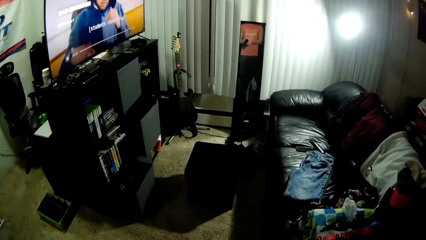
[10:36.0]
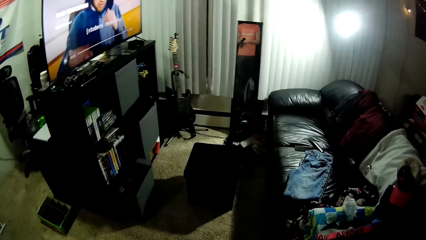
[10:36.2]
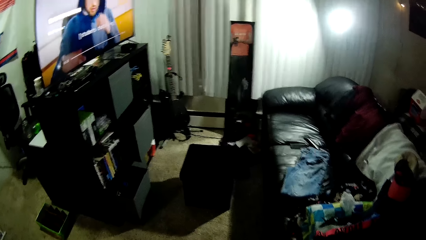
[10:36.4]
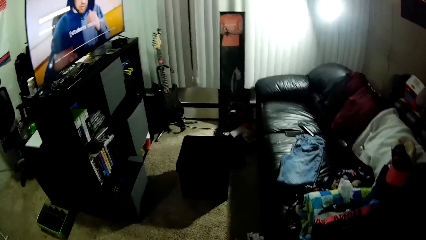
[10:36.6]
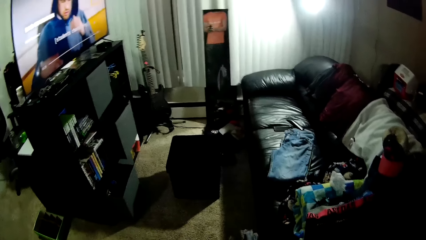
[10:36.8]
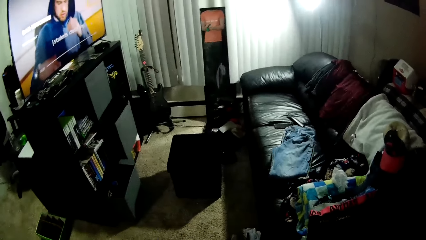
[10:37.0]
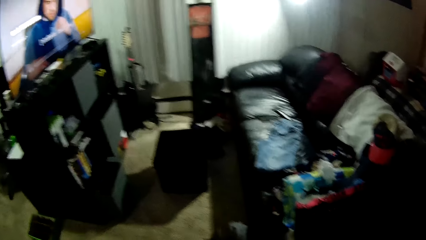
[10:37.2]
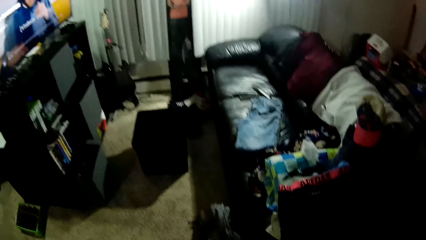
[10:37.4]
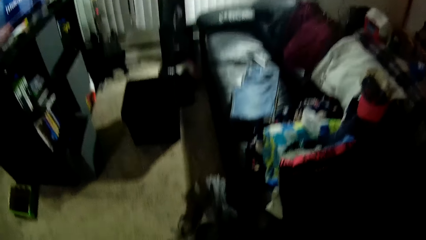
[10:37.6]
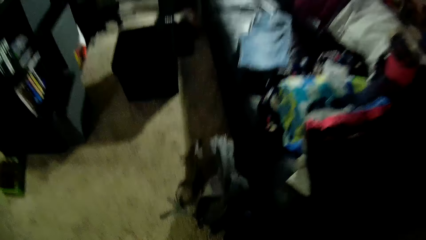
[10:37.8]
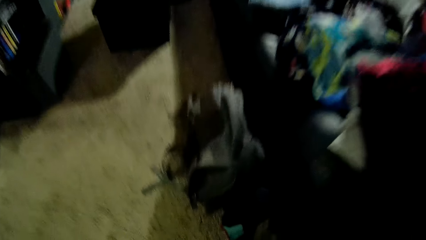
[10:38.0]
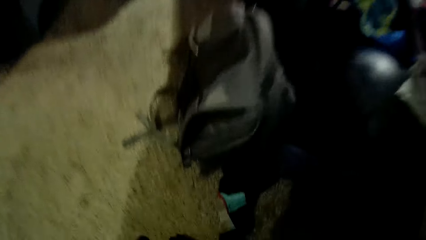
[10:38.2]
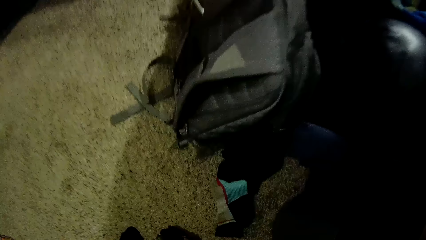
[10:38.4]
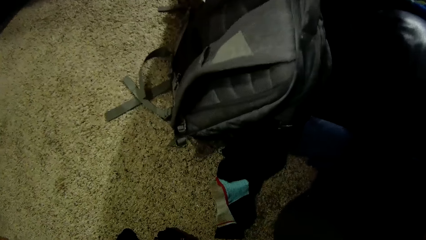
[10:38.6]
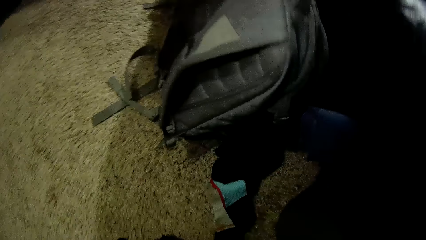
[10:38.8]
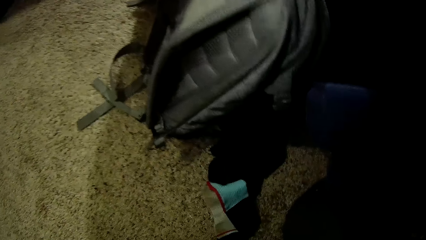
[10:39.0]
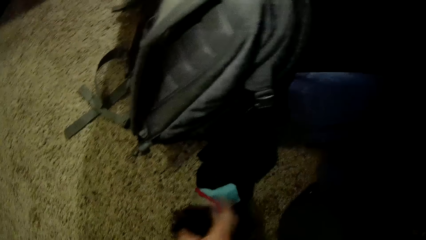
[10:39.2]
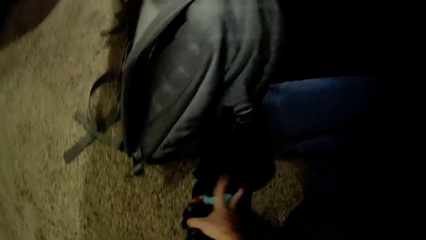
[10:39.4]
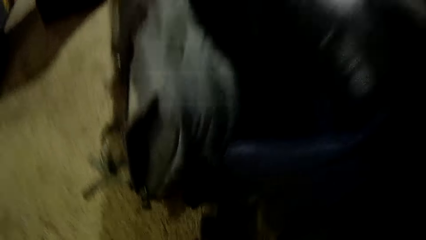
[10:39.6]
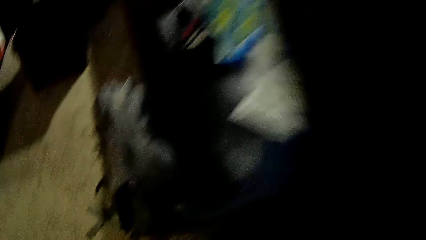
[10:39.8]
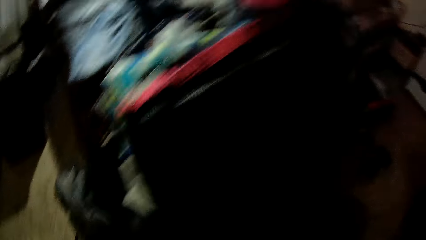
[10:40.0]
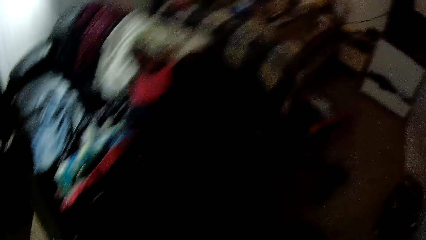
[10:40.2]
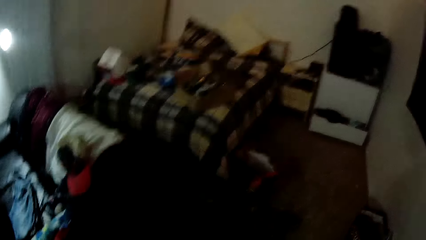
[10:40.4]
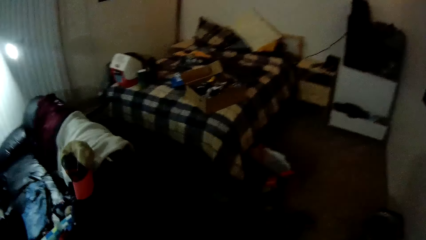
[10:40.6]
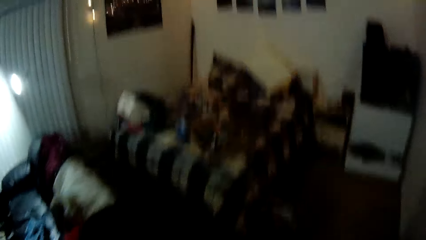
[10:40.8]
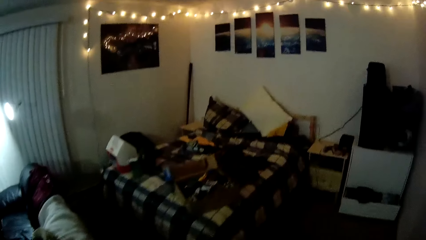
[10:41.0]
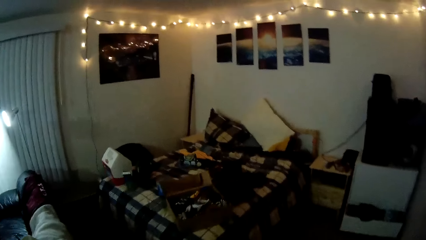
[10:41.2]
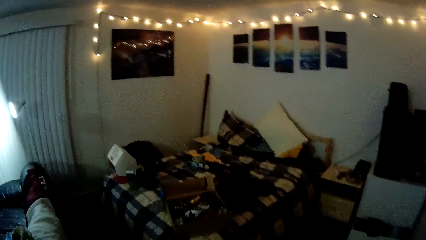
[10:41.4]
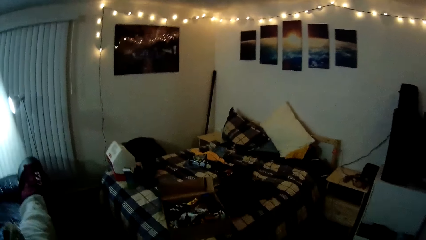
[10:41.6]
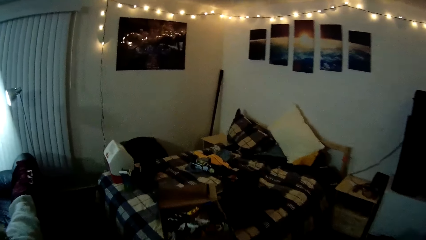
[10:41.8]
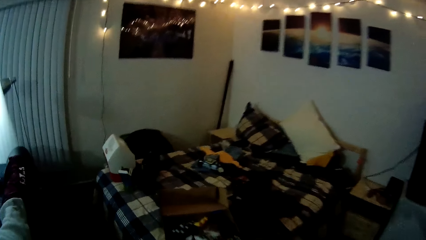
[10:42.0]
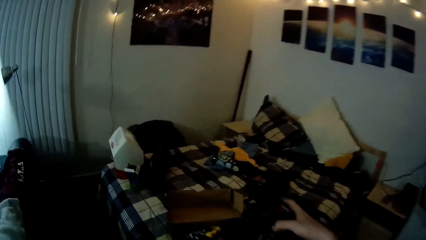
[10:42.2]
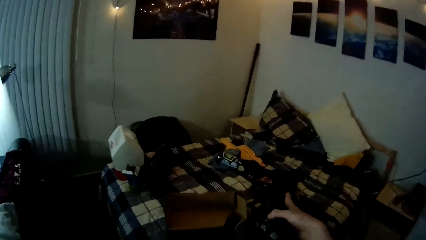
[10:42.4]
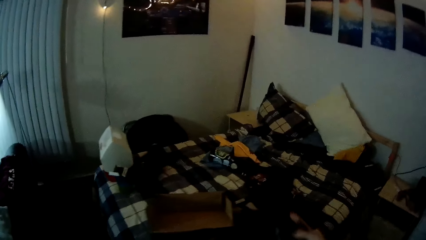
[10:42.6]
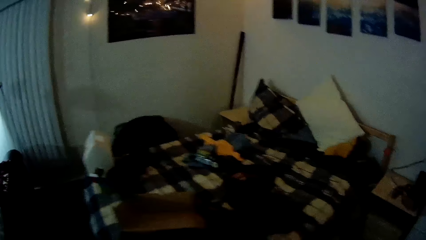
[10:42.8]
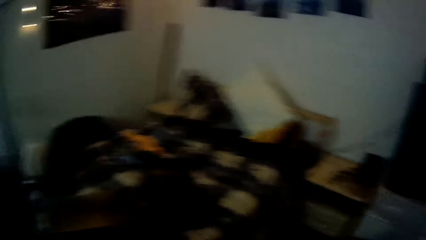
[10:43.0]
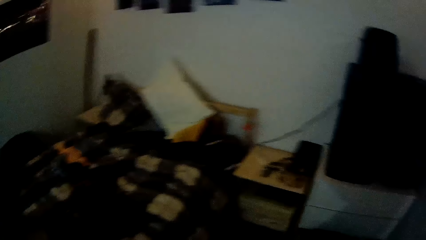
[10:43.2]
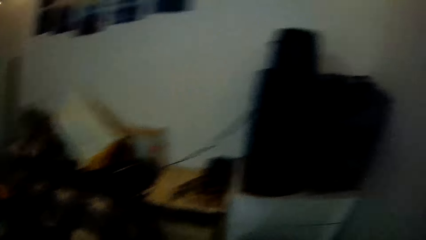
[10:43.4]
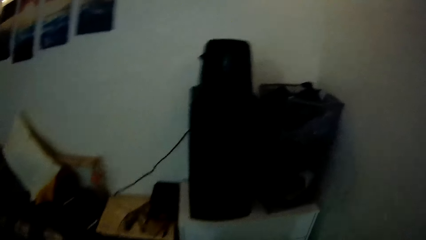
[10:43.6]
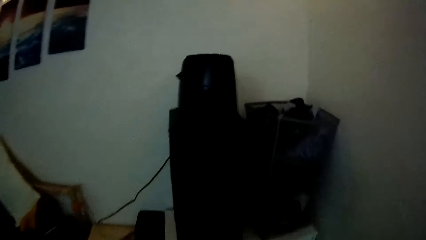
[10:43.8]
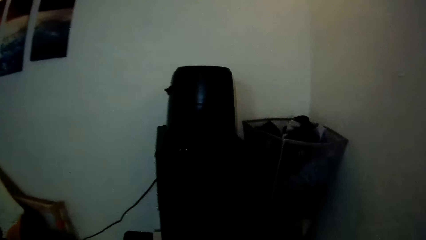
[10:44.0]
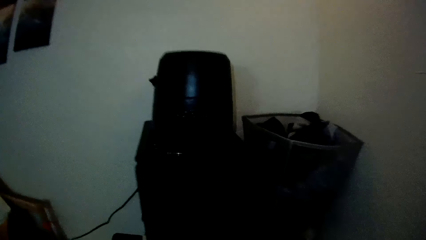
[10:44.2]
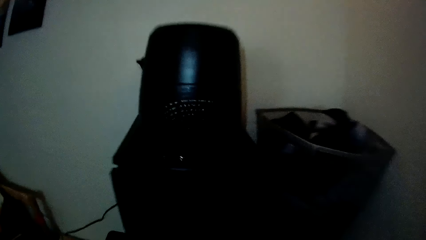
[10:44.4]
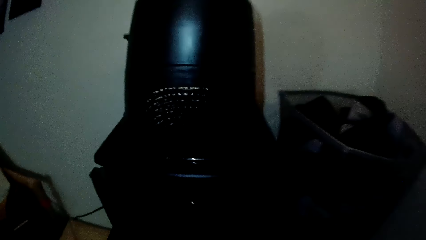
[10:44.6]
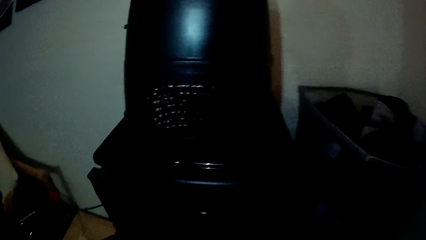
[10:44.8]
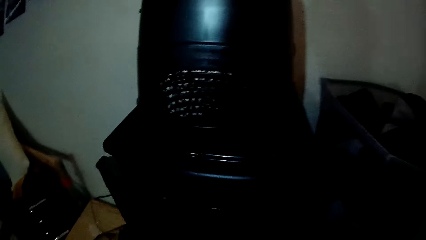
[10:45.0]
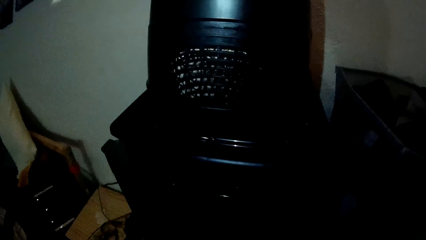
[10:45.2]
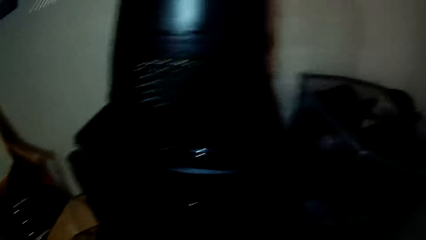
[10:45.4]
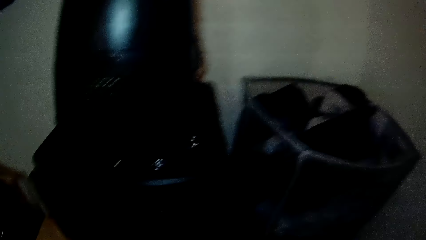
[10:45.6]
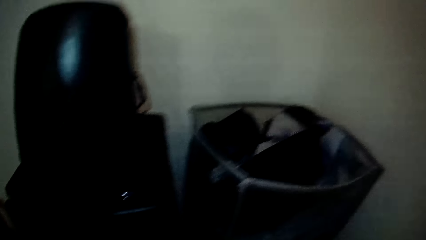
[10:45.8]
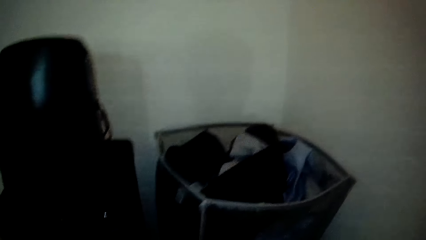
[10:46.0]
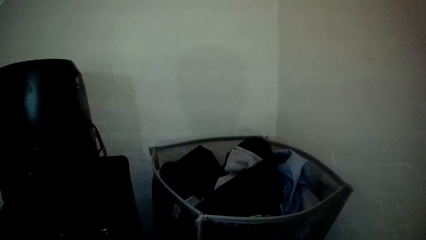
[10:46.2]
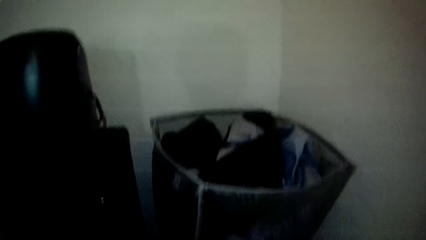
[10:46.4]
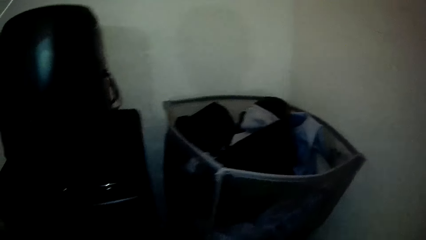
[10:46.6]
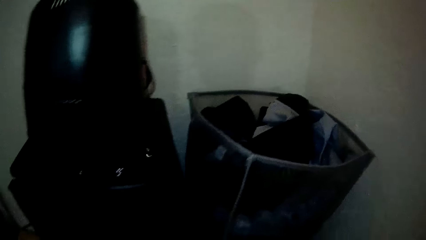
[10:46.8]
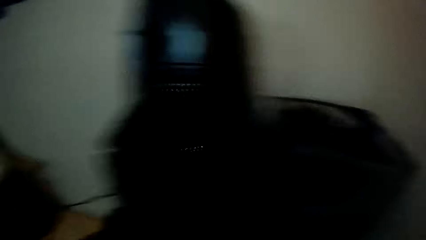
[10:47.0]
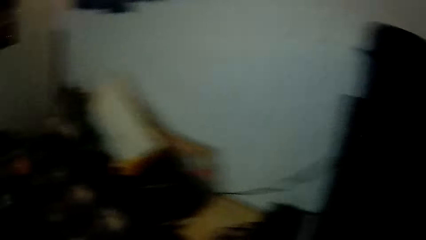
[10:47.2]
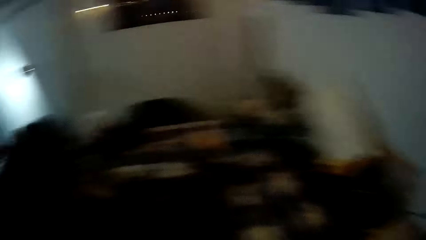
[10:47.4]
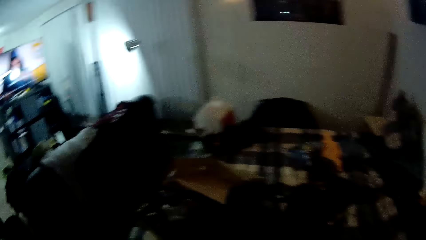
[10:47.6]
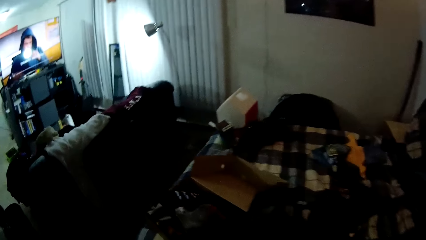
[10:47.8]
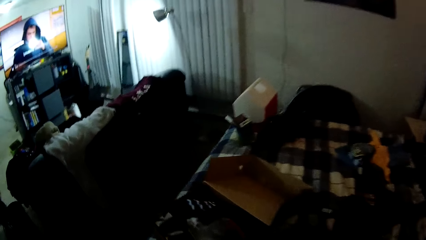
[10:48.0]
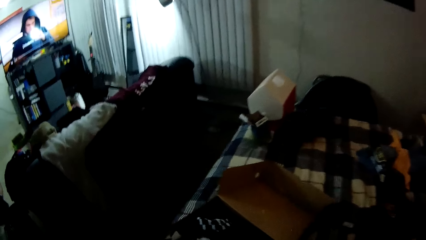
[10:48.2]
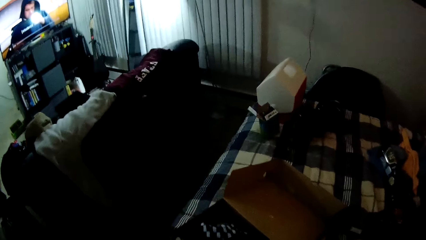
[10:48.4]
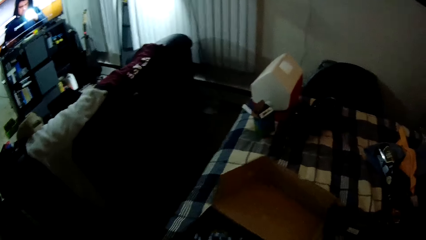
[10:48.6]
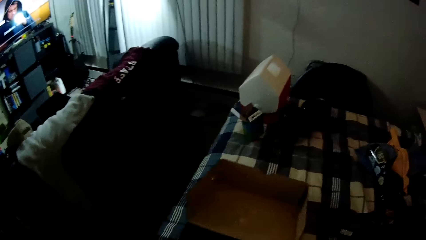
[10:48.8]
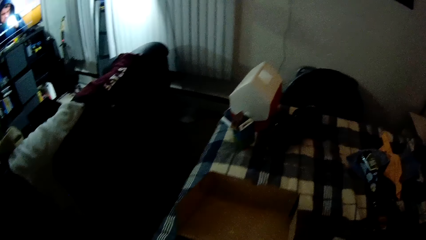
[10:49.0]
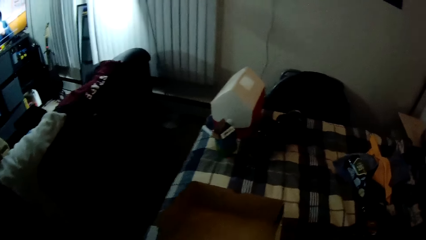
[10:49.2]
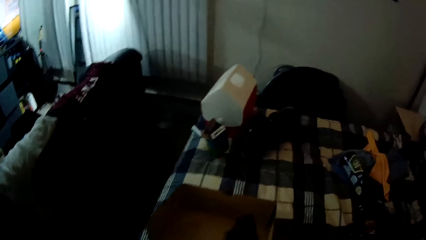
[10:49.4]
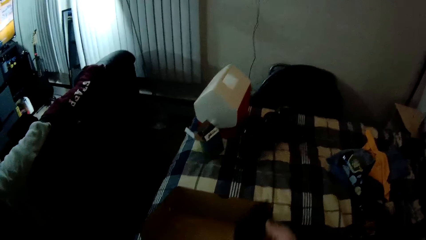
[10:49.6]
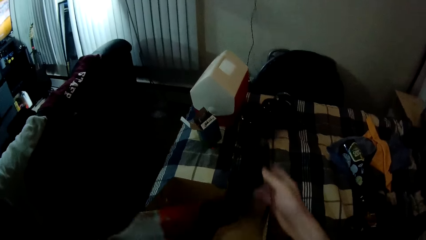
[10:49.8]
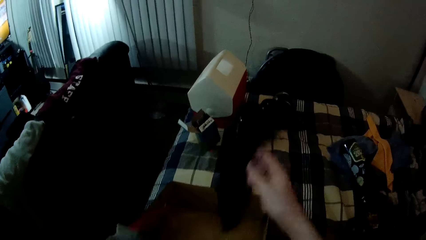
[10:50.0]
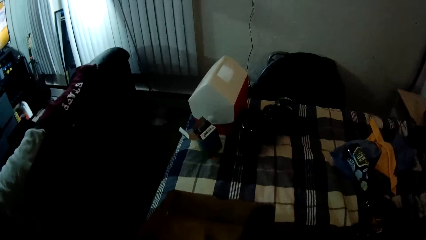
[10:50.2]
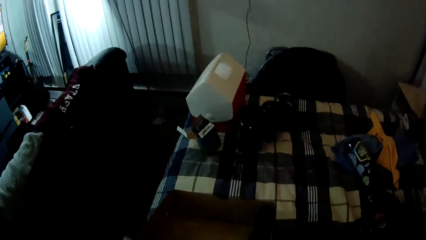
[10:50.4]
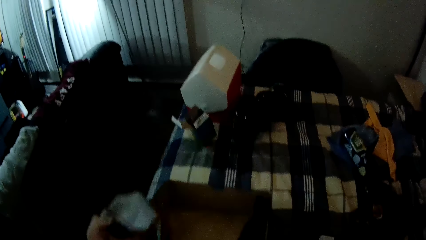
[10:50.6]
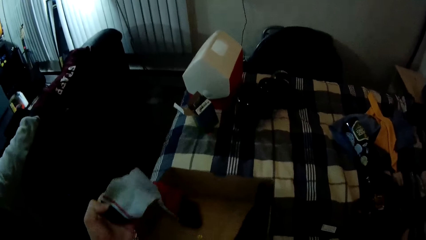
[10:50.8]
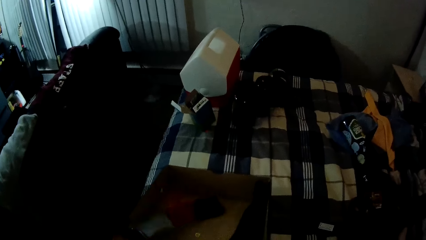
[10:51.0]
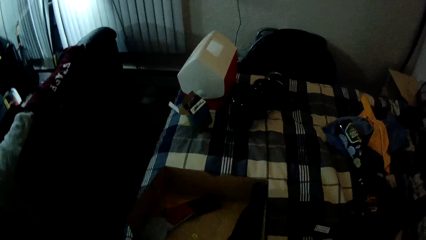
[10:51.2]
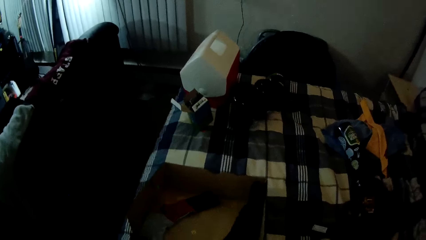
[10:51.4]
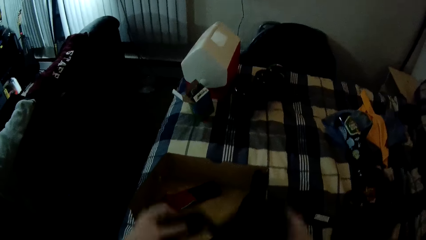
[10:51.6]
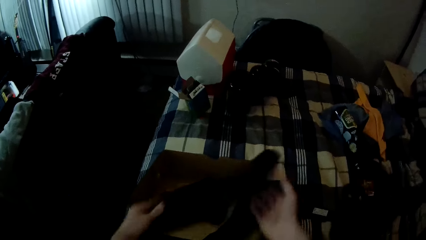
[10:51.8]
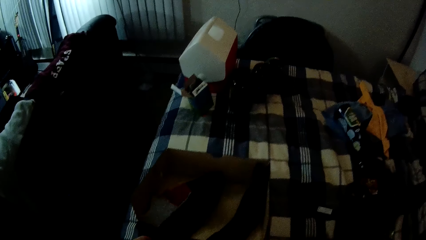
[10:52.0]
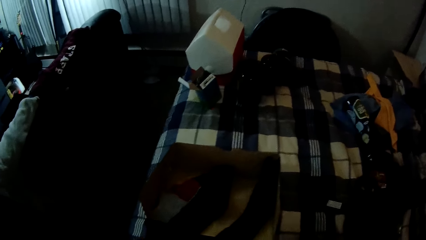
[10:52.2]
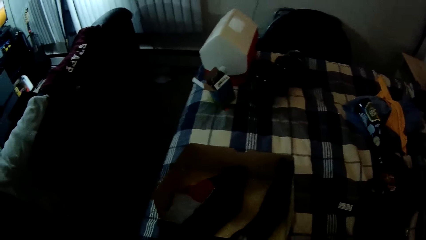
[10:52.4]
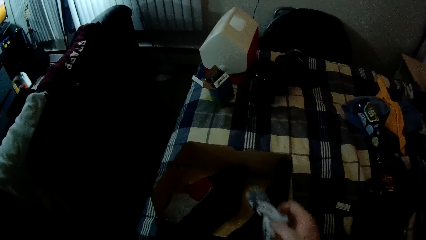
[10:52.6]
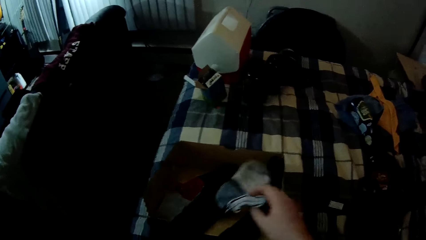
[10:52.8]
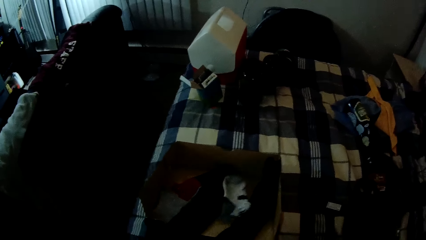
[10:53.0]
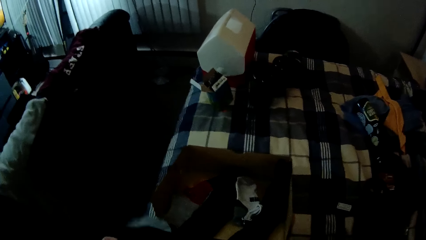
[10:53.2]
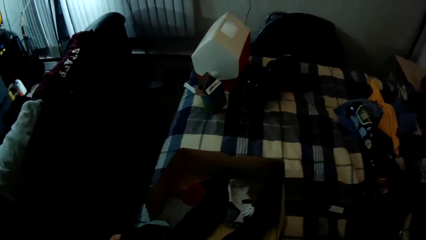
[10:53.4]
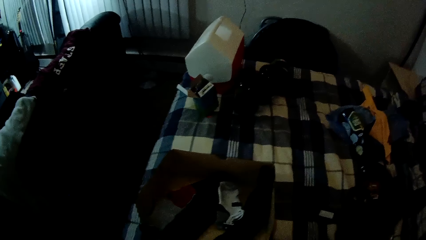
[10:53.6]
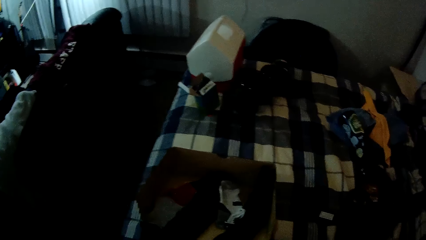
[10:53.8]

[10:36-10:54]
The camera wearer picks some pairs of socks from the floor. They walk with the socks. They drop the socks in a box on a bed. They turn to the bed. They touch the box on the bed. They move the box on the bed. They arrange the socks in the box.
